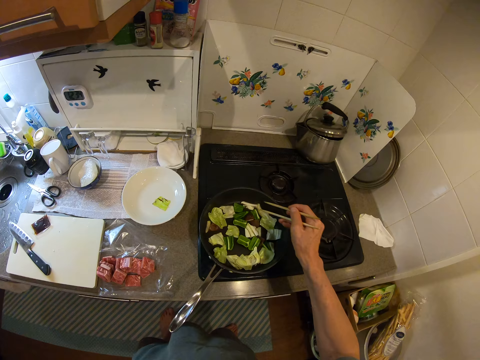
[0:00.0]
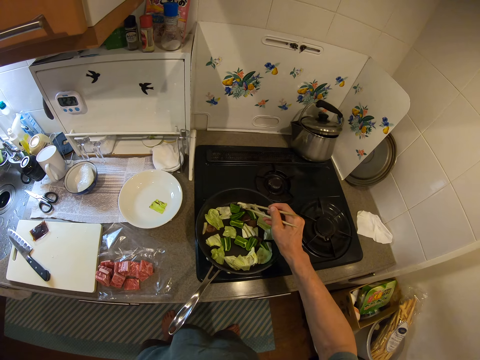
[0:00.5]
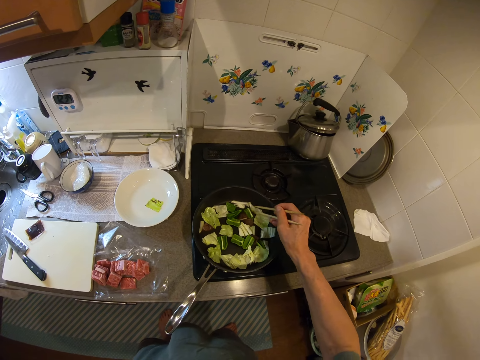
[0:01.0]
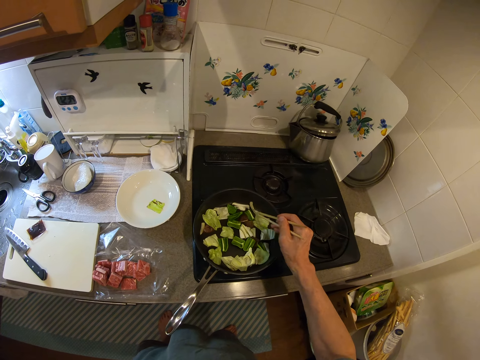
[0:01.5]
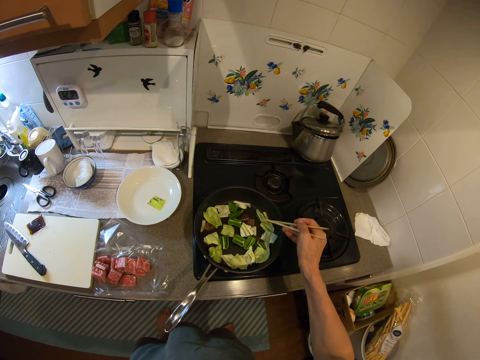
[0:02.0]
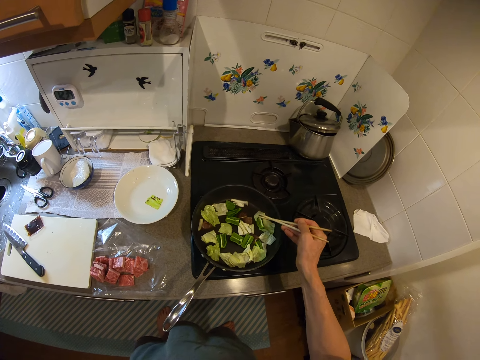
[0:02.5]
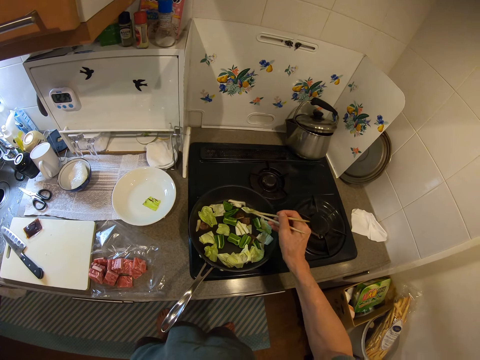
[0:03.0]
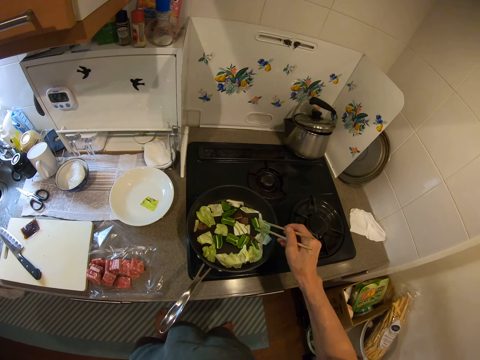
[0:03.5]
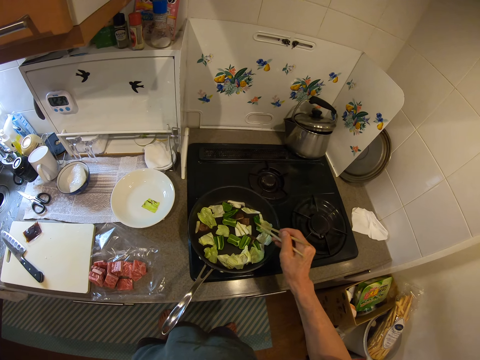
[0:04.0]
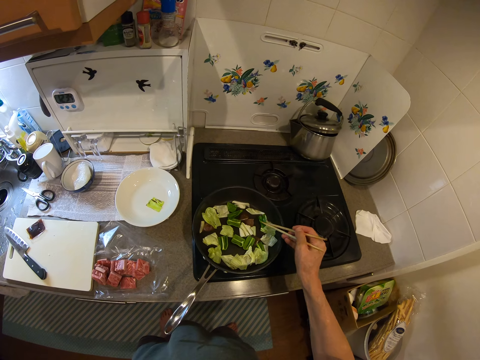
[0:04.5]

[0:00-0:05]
The camera wearer stirs veggies in a fry pan with chopsticks. They inspect the food on the pan.

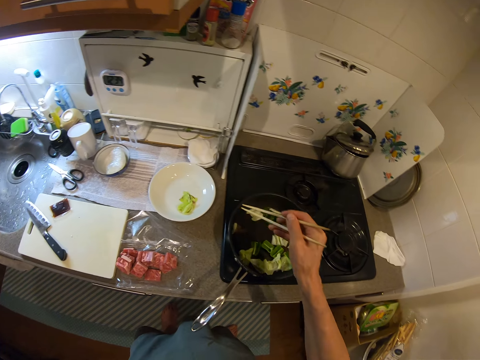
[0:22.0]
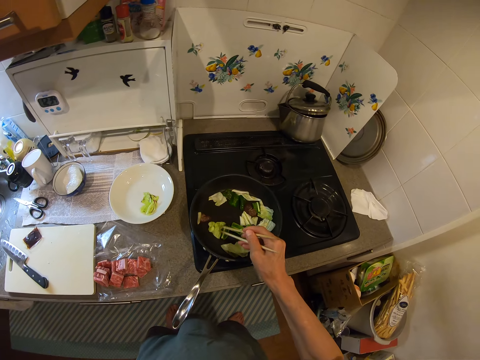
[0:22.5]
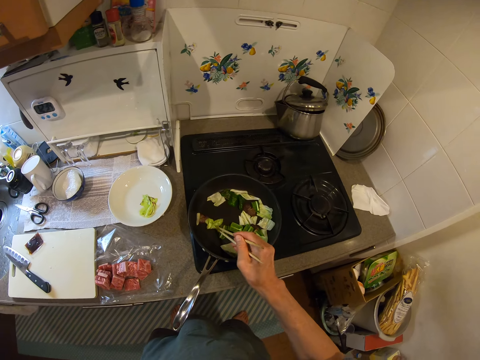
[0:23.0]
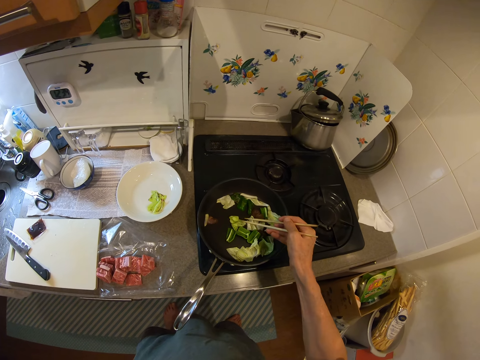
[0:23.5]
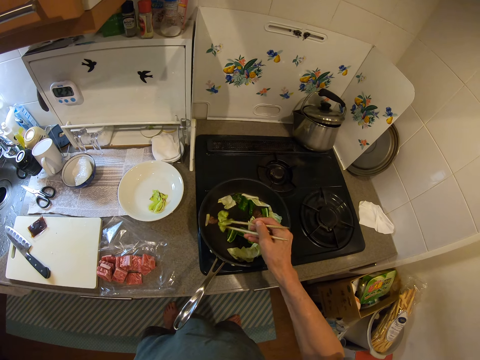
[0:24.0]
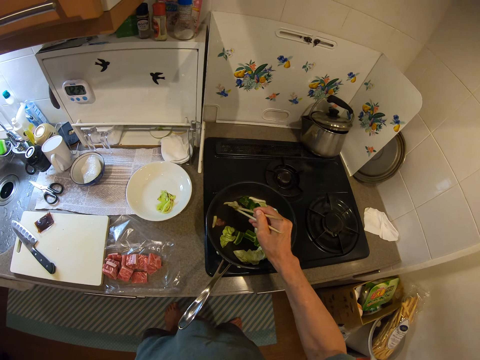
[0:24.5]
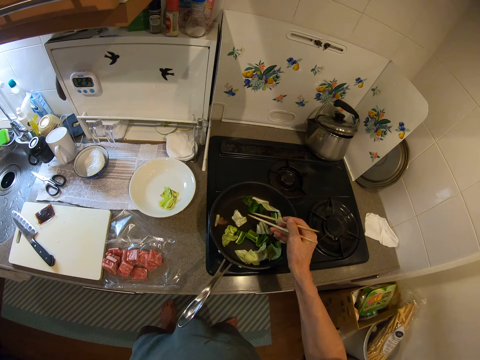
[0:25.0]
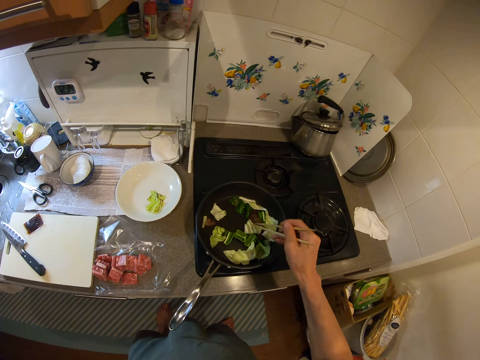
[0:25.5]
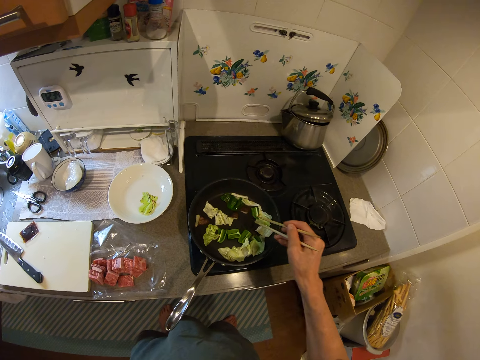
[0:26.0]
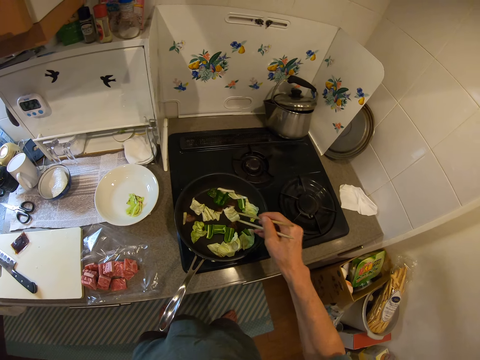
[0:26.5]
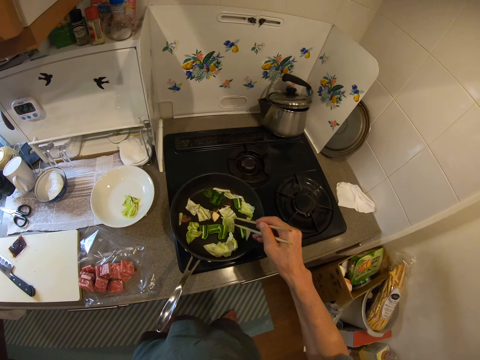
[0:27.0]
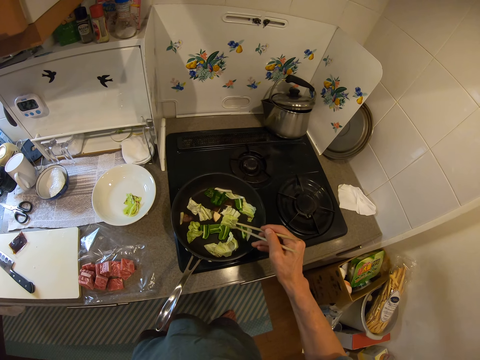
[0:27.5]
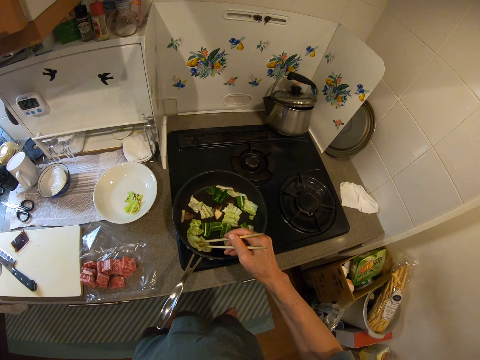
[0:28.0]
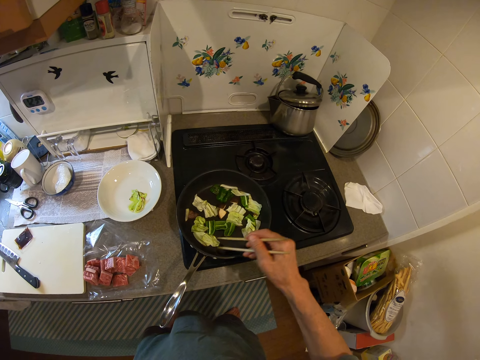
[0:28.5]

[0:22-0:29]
The camera wearer drops the veggie in the bowl. They stir the veggies in the fry pan with the chopsticks. They inspect the food on the pan.

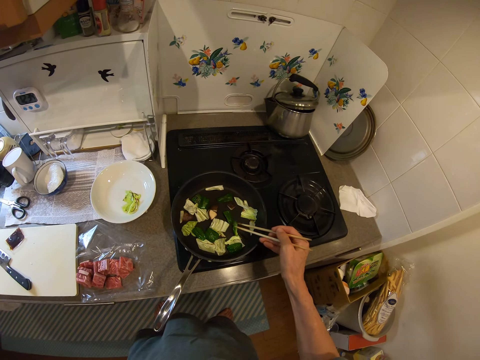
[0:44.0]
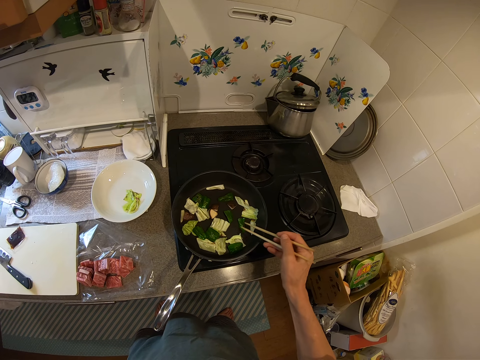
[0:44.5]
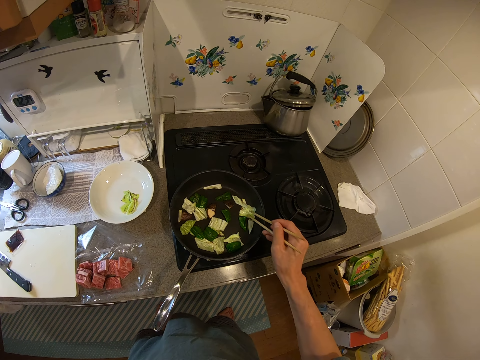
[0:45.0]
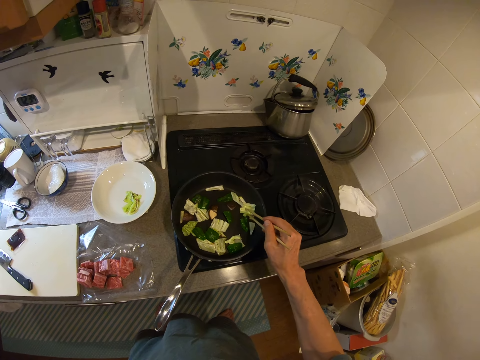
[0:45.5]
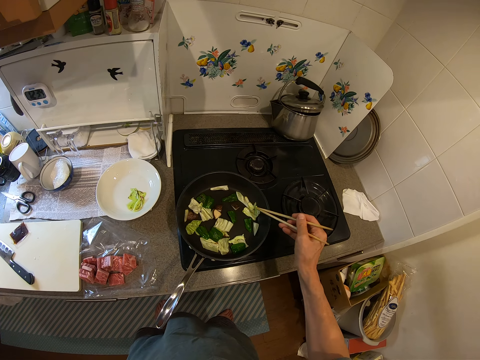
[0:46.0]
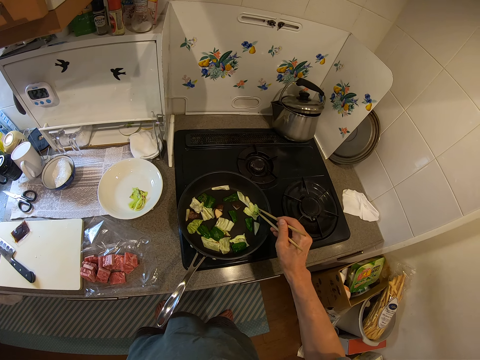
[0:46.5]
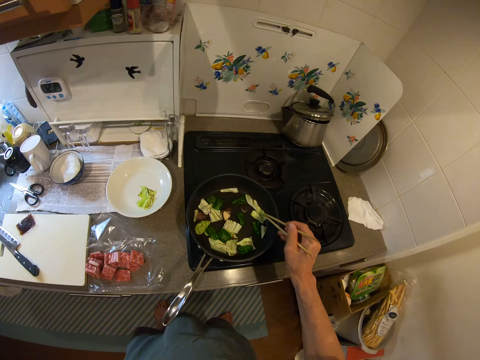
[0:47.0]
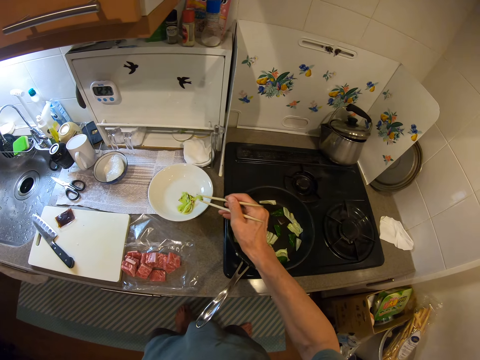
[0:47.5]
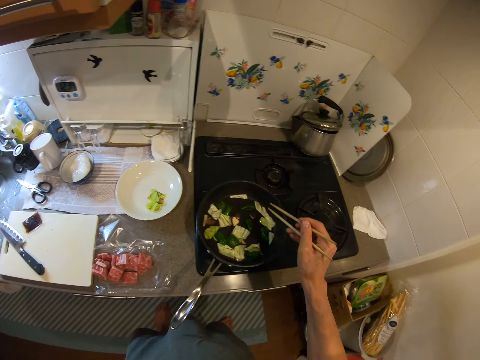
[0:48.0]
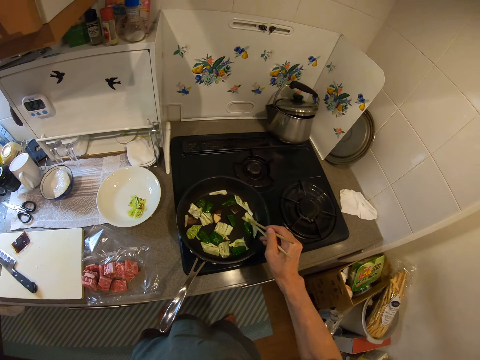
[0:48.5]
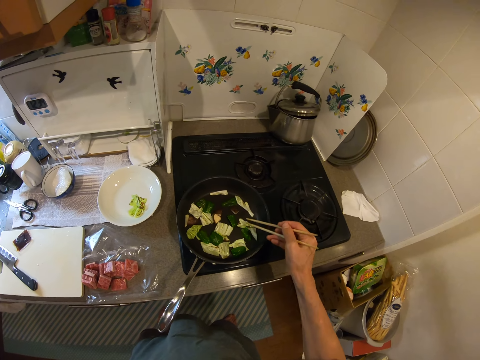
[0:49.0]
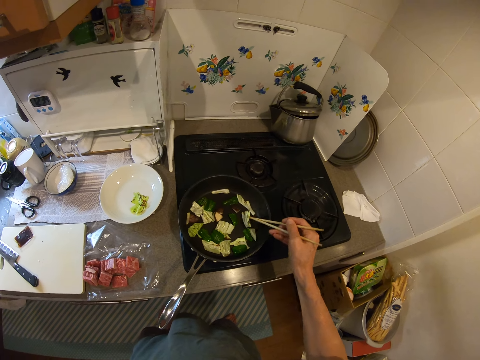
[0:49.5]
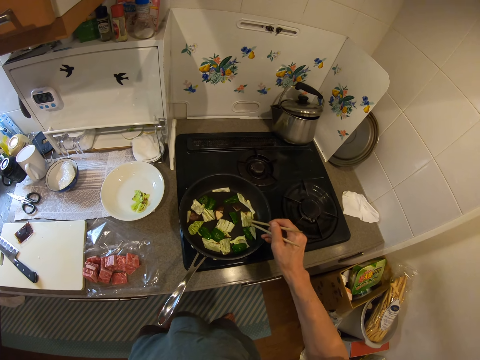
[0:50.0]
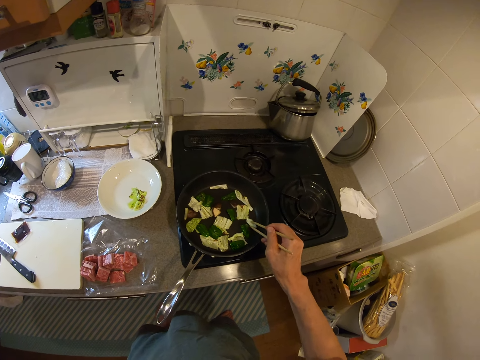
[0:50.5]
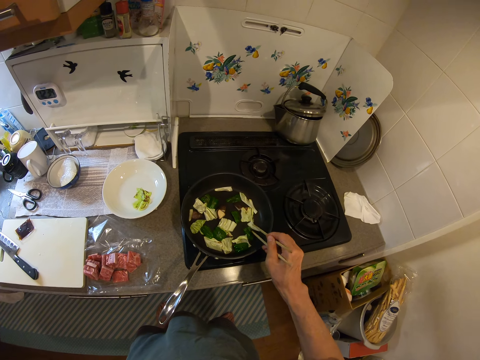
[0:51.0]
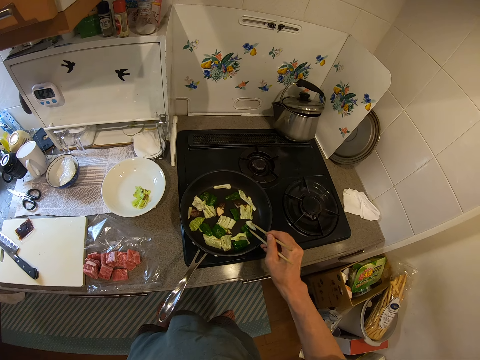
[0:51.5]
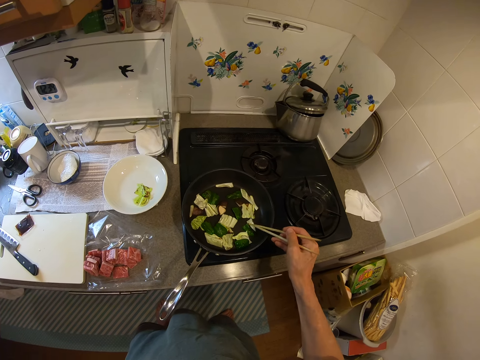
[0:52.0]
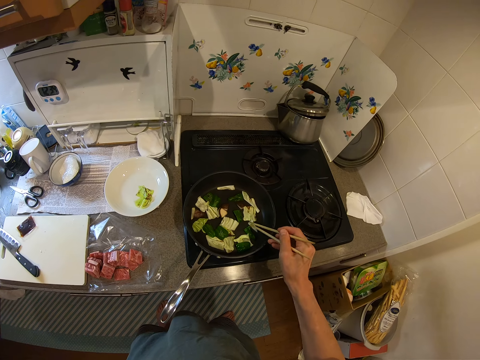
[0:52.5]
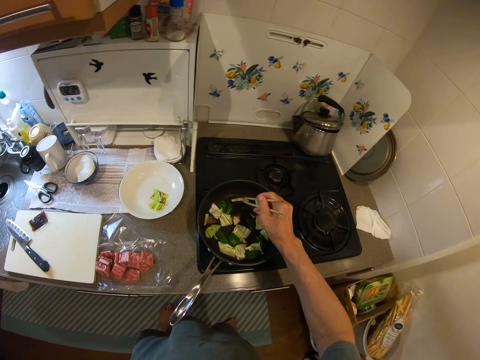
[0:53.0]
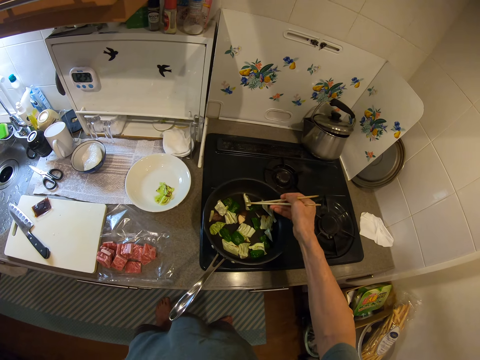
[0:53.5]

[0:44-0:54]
The camera wearer picks one veggie with the chopsticks from the fry pan. They drop the veggie in the bowl. They serve the food in a plate. They inspect the food on the pan. They stir the veggies in the fry pan with the chopsticks.

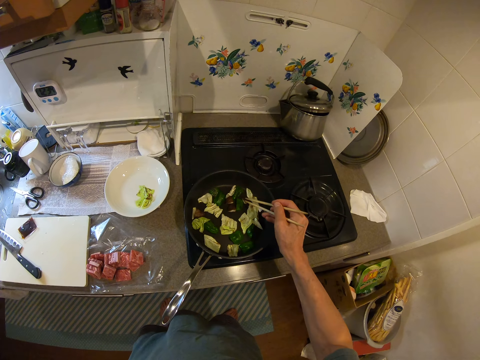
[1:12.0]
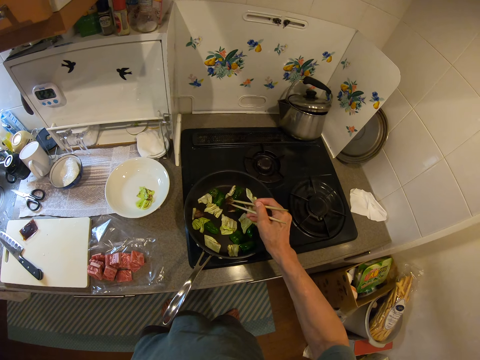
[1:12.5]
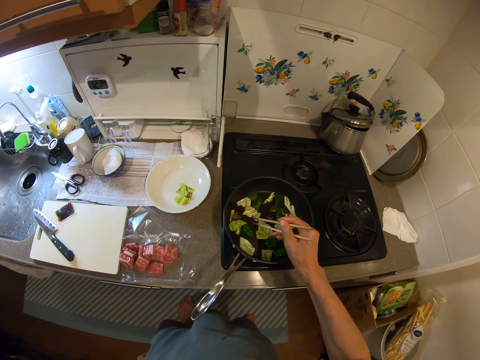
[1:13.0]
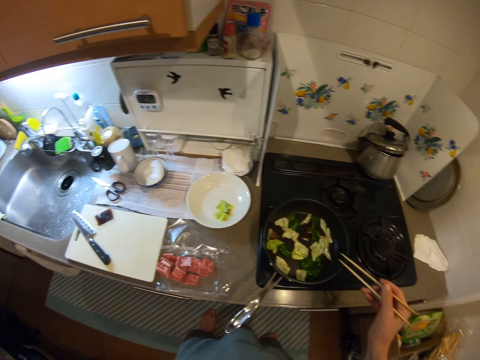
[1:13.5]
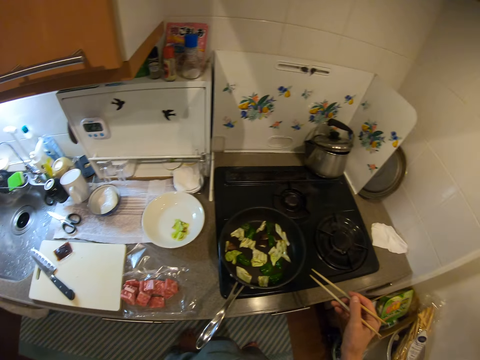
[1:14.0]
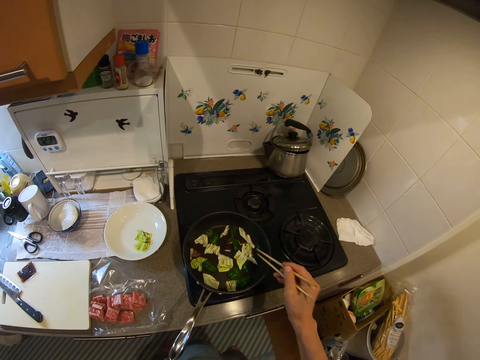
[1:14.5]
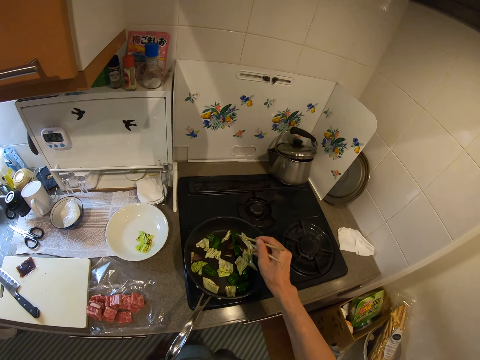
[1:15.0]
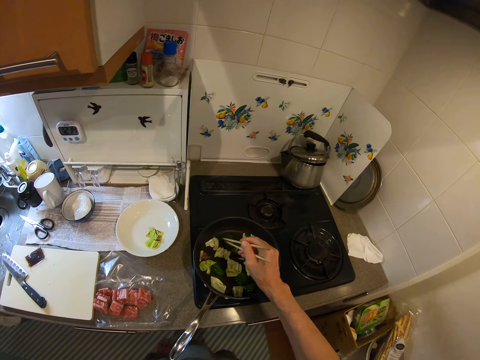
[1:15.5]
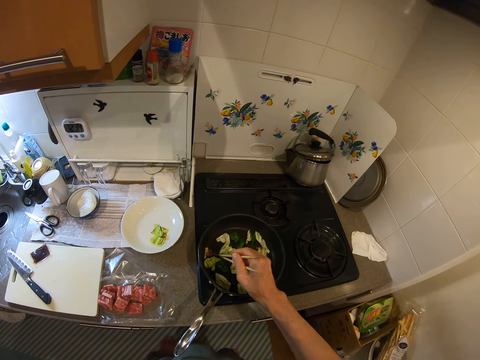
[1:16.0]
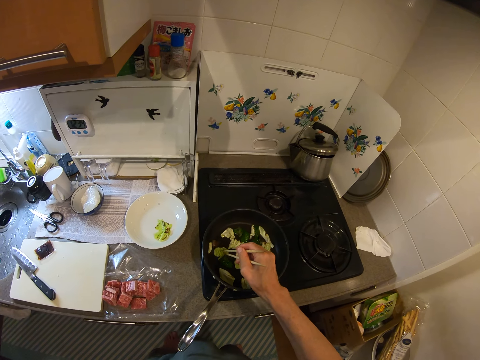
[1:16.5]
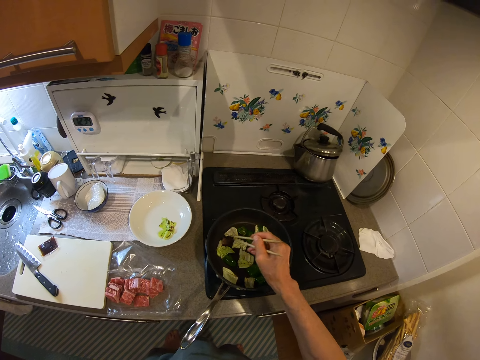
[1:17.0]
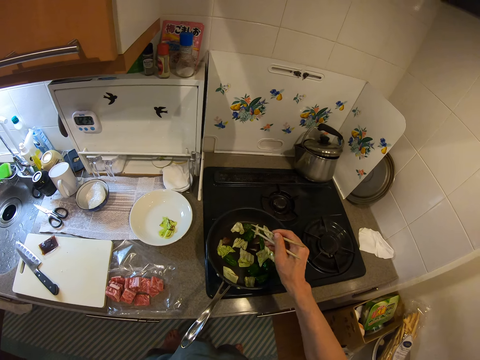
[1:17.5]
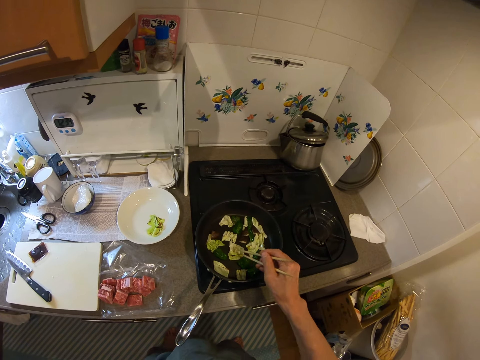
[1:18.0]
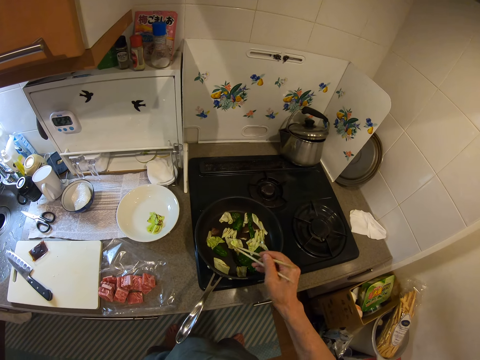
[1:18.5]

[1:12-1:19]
The camera wearer stares at the countertop. They inspect the food on the pan.
